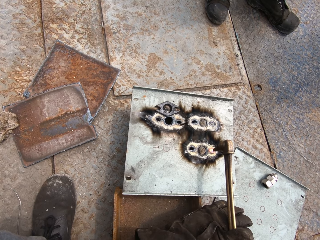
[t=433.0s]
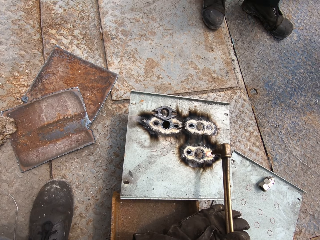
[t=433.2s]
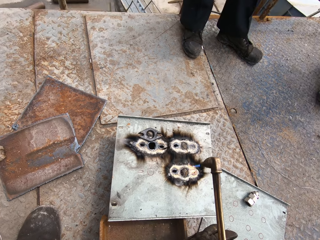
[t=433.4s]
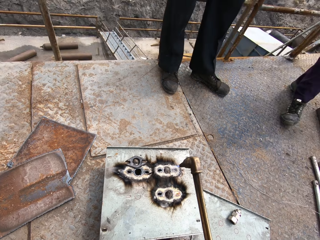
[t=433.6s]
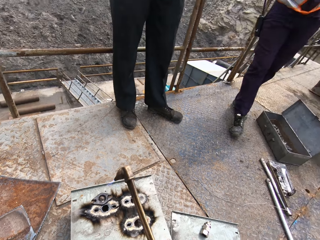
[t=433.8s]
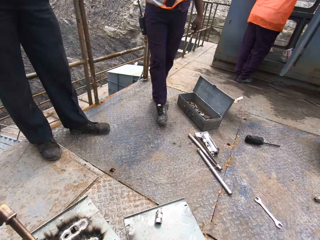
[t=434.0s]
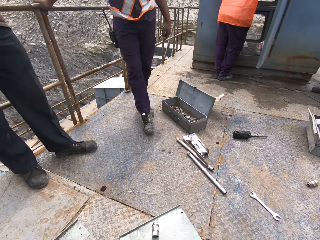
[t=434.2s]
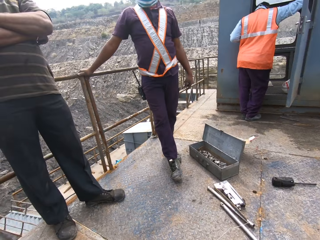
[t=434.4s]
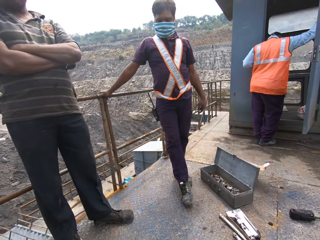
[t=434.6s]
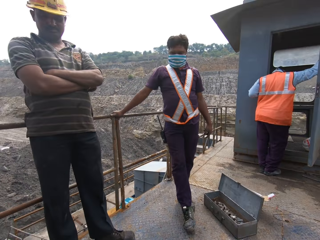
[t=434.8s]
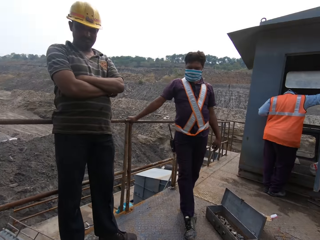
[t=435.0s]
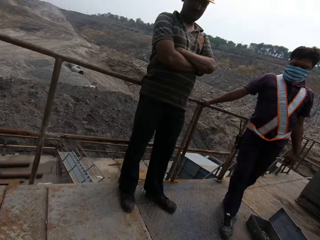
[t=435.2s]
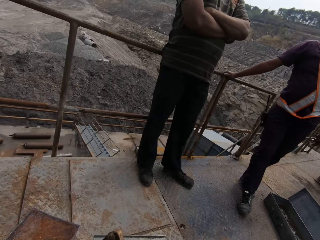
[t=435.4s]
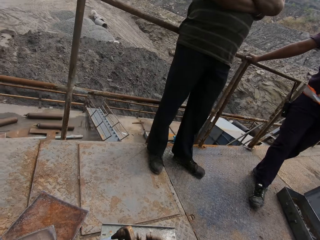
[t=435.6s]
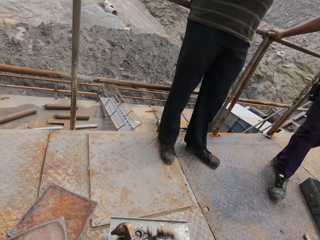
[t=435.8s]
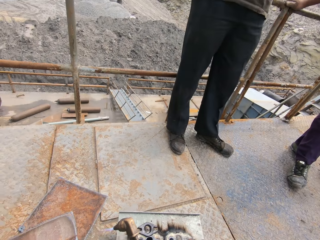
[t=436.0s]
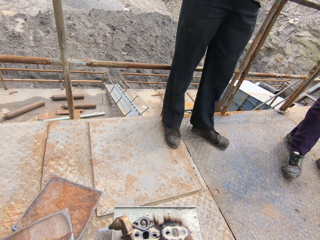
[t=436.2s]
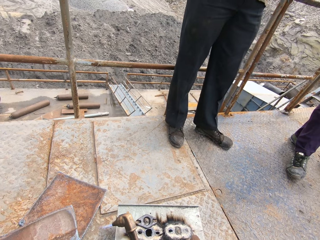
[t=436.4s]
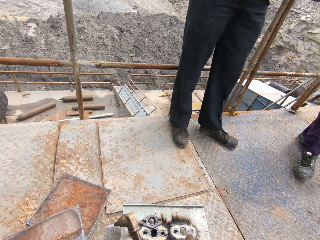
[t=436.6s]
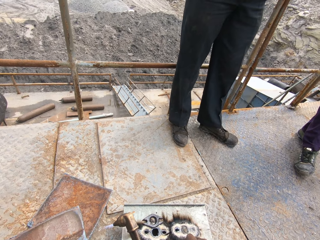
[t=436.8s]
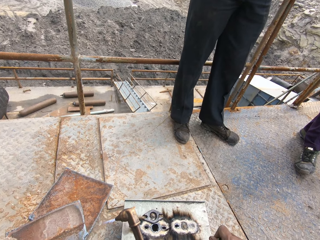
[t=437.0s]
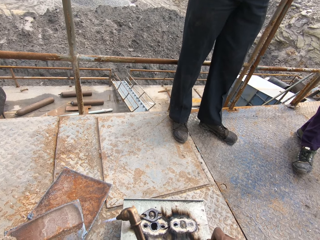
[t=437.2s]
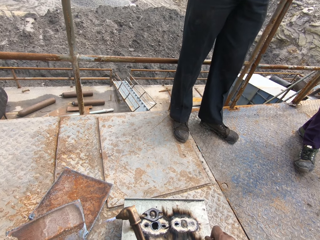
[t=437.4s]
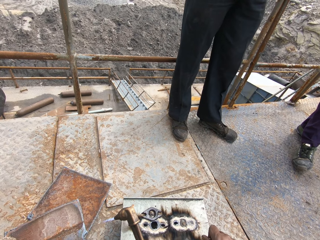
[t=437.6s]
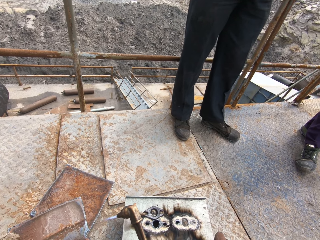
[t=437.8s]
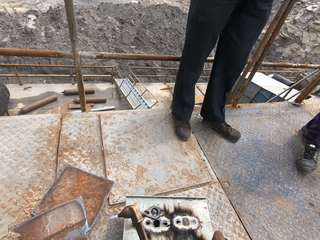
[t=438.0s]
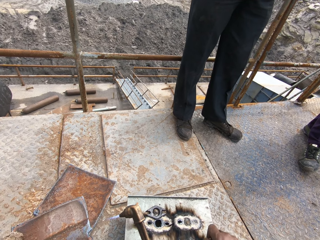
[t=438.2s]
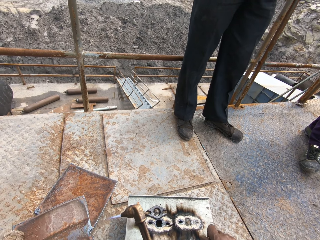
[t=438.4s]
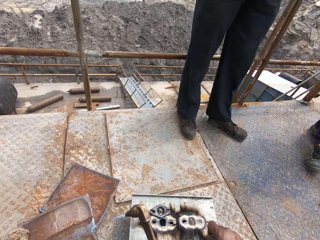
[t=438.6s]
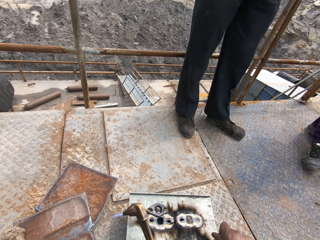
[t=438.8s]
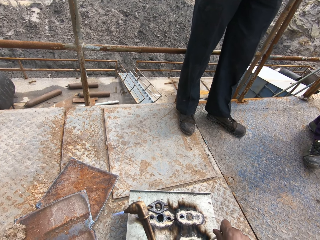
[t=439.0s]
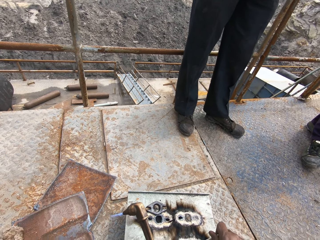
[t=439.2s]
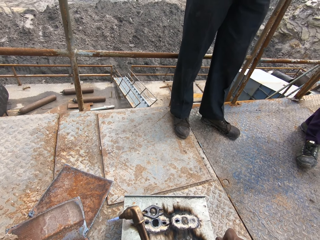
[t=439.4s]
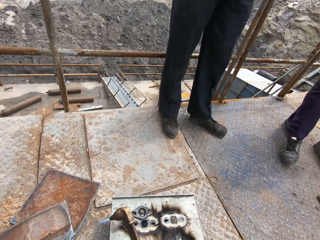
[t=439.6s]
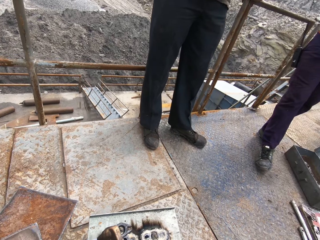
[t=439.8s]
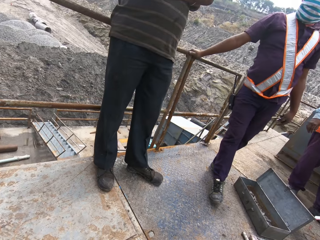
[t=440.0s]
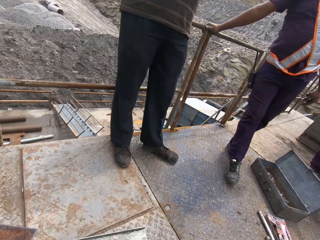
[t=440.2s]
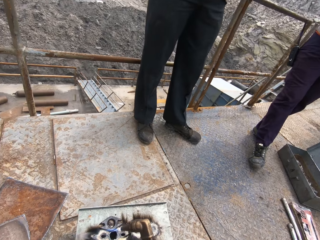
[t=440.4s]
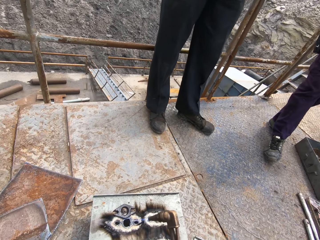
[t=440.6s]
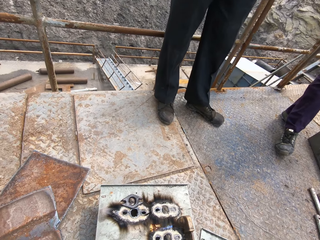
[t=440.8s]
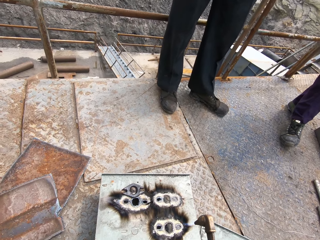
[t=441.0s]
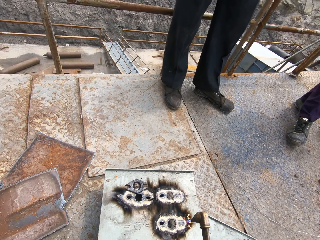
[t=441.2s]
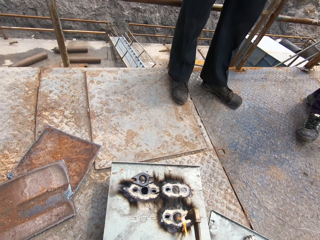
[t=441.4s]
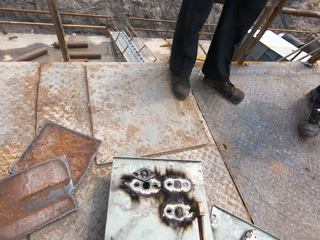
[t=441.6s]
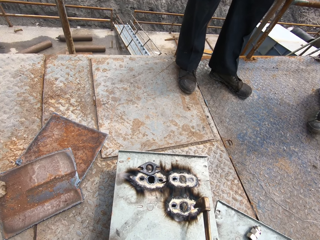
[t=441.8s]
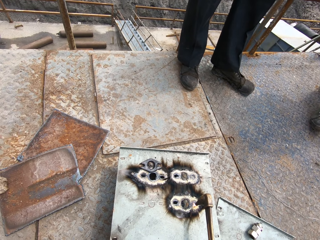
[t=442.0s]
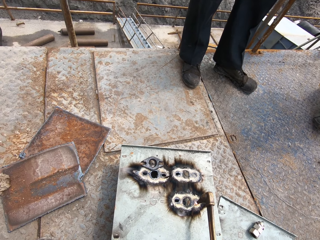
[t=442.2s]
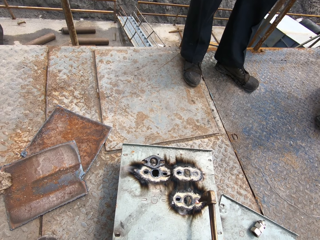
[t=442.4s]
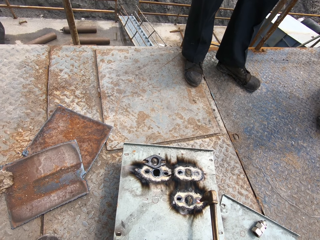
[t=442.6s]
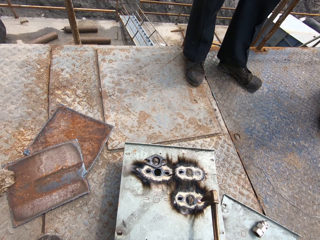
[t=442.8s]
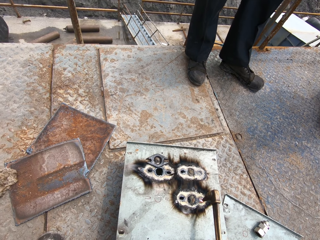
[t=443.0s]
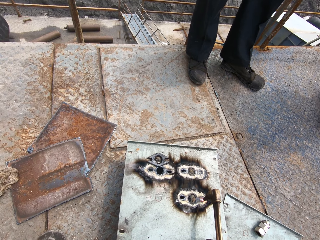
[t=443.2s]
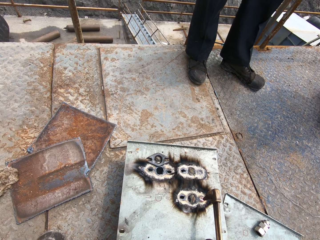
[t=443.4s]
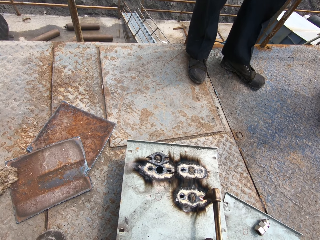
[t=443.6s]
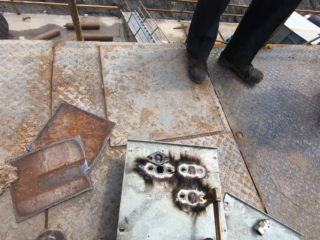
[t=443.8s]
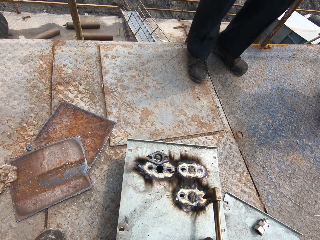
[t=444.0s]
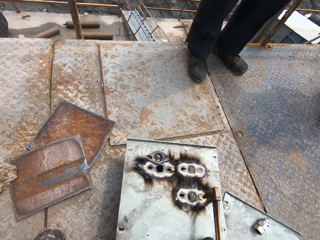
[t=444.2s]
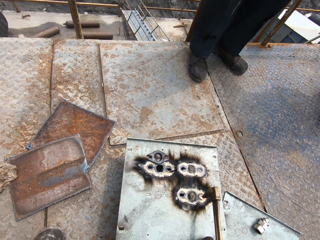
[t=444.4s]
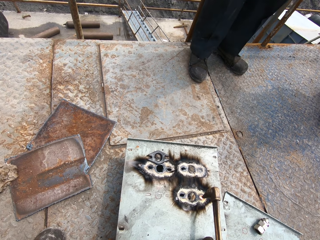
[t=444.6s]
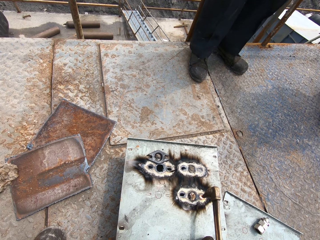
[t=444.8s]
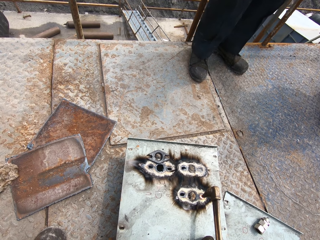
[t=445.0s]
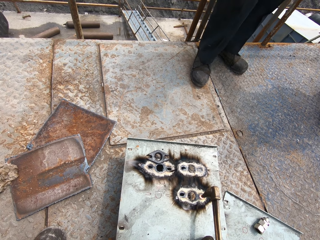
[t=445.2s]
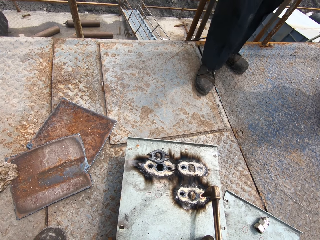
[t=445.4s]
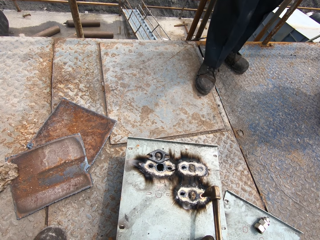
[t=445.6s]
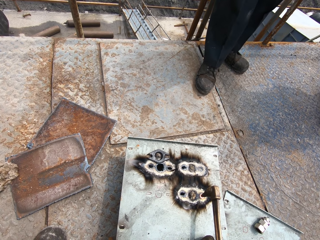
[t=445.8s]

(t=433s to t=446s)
The camera wearer looks around. He puts the rod in the hole. He widens the holes on the metal plate with the metal rod in his right hand. He welds with the welding gun. He widens the hole on the metal plate on the floor with the flaming blowtorch in his right hand.

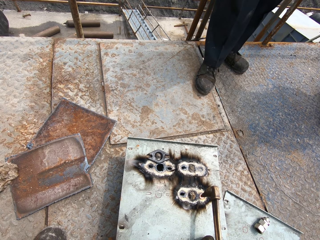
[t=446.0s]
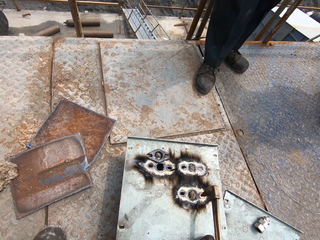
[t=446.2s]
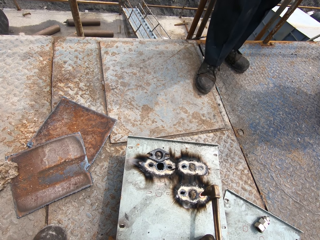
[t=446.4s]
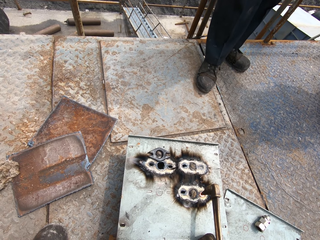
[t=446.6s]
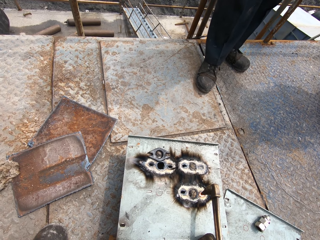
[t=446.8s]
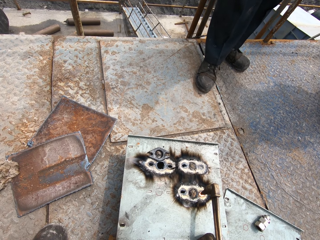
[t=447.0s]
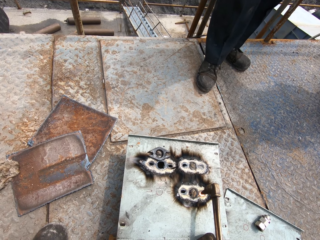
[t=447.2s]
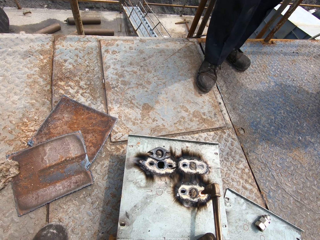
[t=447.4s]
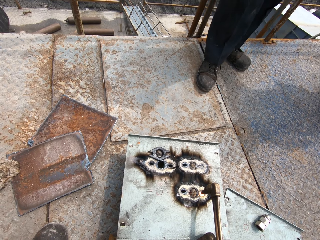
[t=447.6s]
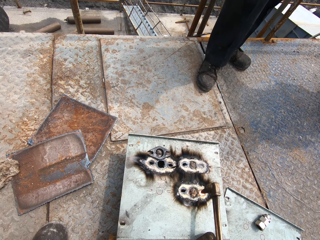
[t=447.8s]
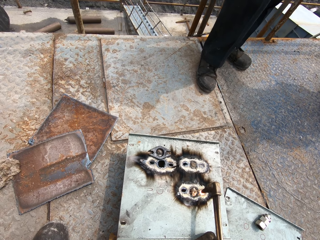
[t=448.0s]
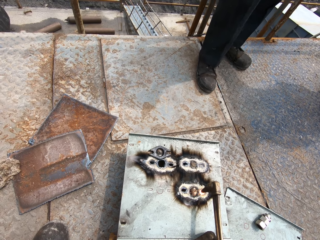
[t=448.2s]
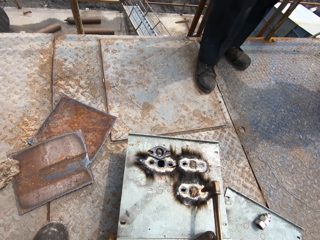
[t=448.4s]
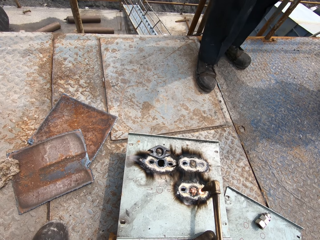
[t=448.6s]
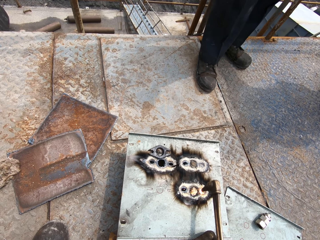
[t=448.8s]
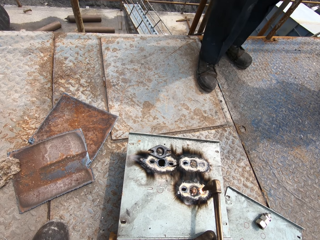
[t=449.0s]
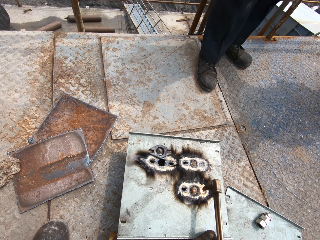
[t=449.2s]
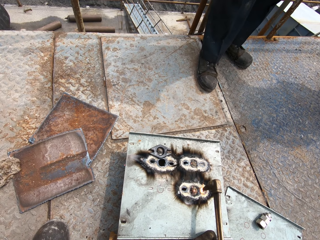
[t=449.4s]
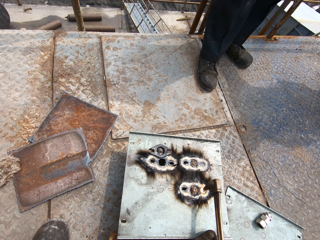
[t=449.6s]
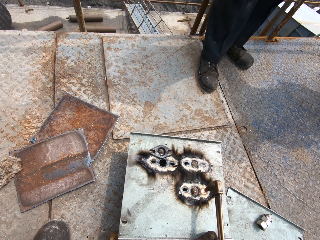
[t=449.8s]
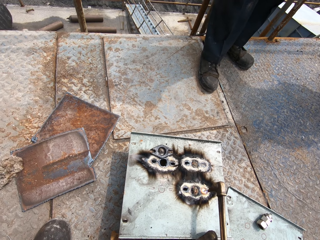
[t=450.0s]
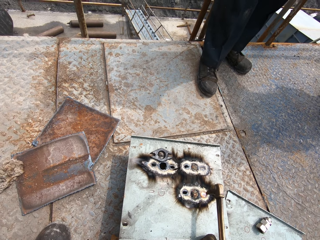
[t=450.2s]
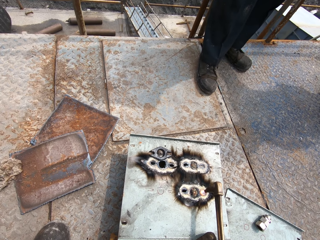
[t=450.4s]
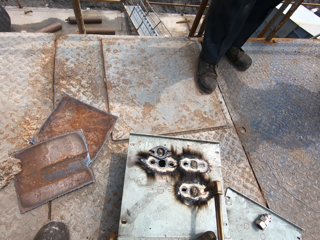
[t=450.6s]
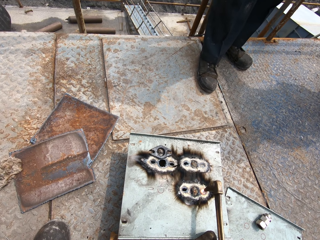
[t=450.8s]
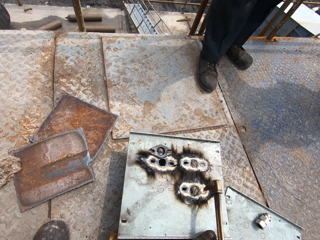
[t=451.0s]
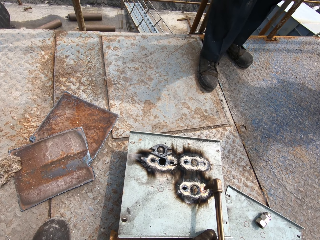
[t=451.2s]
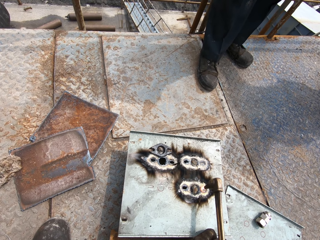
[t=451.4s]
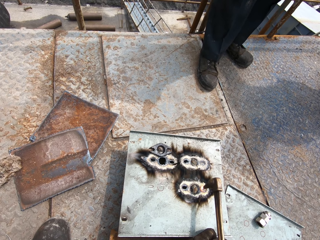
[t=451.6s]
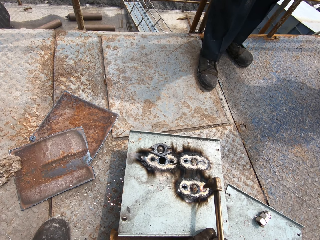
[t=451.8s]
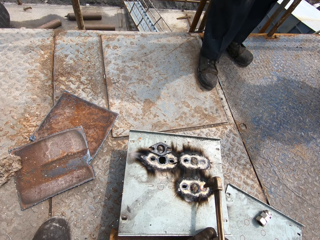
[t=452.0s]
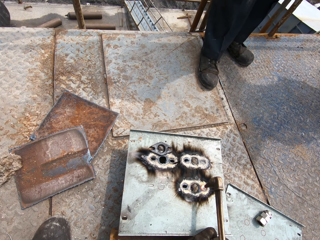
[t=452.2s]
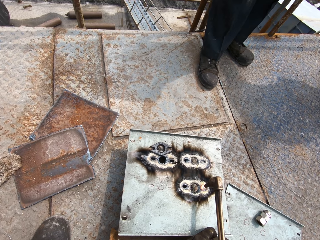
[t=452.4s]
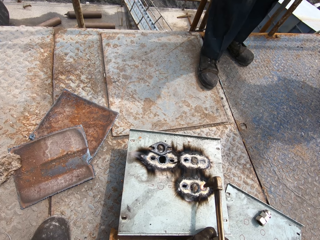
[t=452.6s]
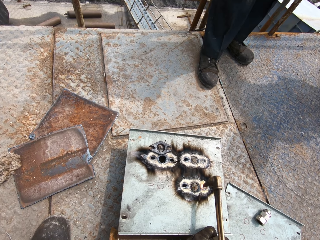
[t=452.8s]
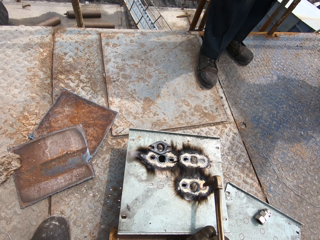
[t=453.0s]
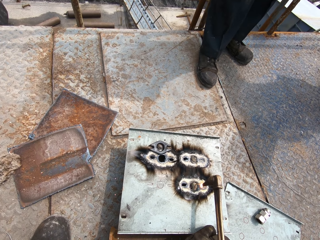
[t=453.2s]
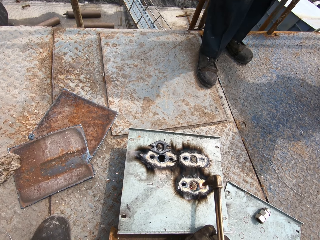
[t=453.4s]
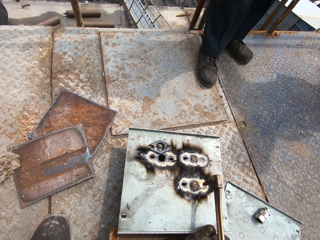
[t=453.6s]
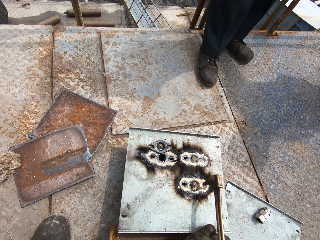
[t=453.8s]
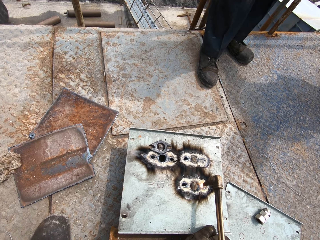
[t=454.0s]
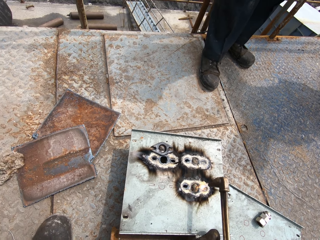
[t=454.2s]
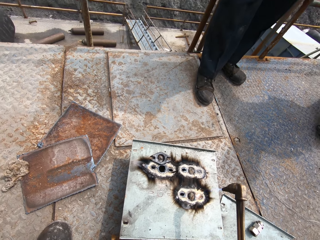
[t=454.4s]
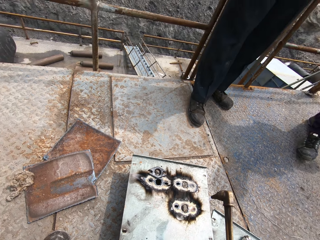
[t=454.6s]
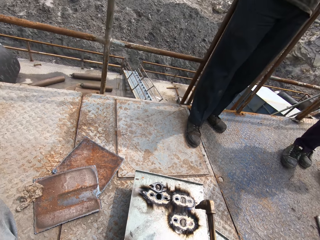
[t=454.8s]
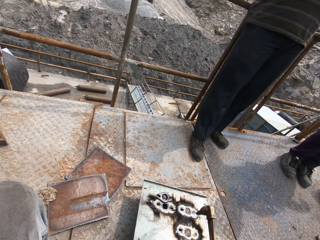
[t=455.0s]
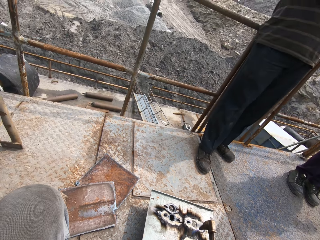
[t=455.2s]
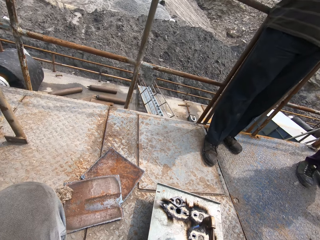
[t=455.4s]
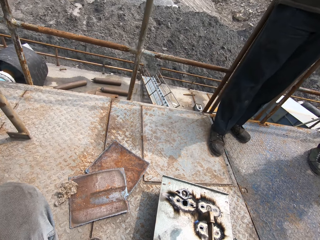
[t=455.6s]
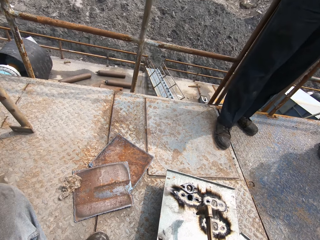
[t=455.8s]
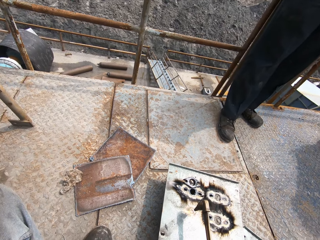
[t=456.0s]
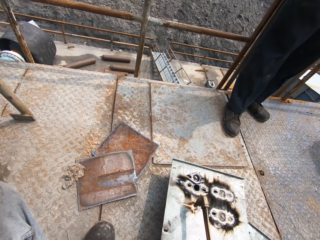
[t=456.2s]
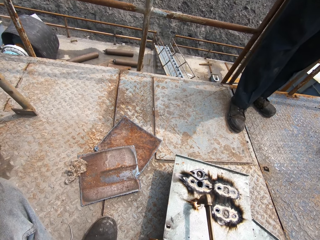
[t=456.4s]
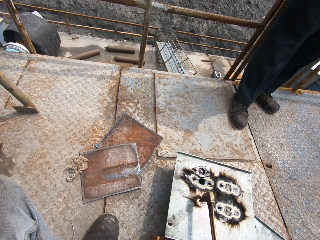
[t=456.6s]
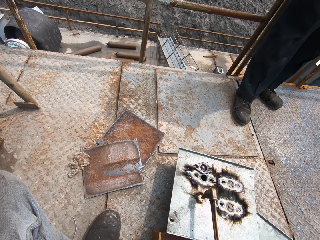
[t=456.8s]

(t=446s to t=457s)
The camera wearer cuts a hole into the metal plate on the floor with the flaming blowtorch in his right hand.
